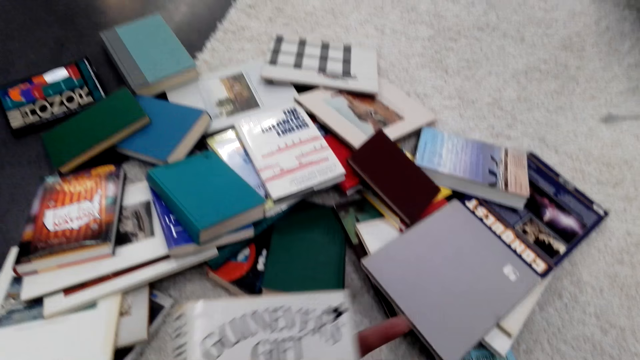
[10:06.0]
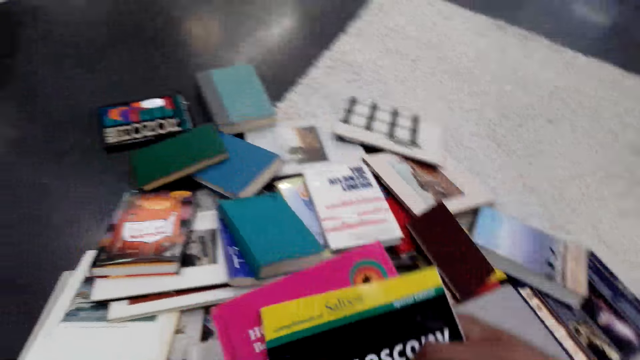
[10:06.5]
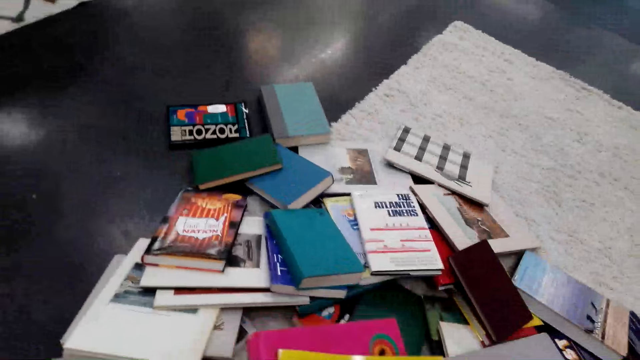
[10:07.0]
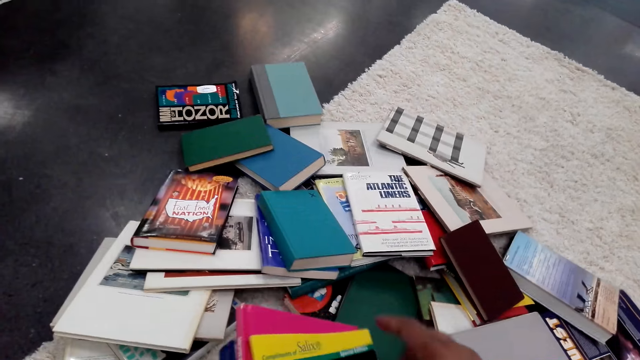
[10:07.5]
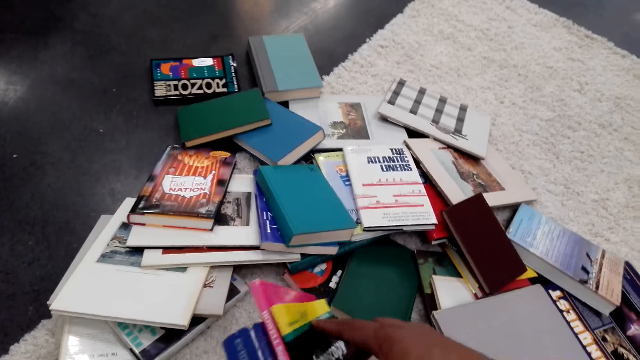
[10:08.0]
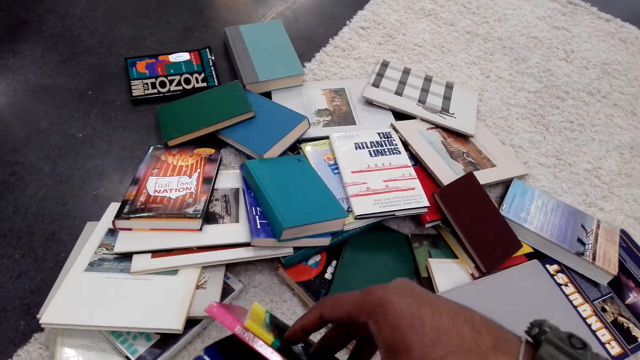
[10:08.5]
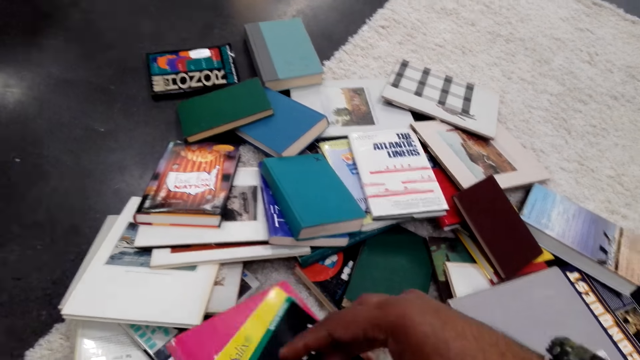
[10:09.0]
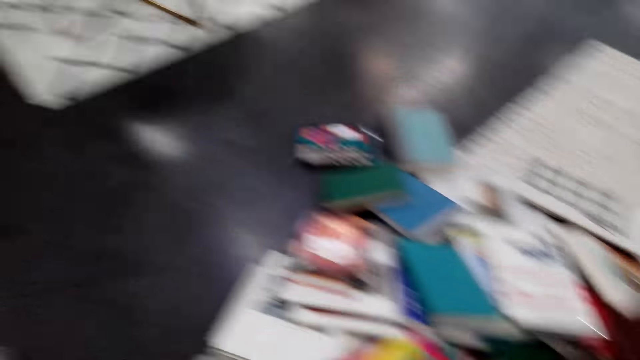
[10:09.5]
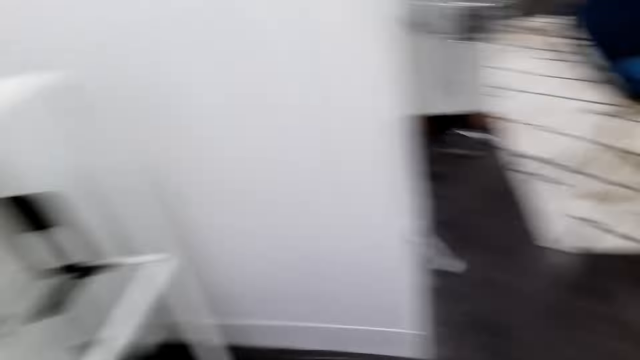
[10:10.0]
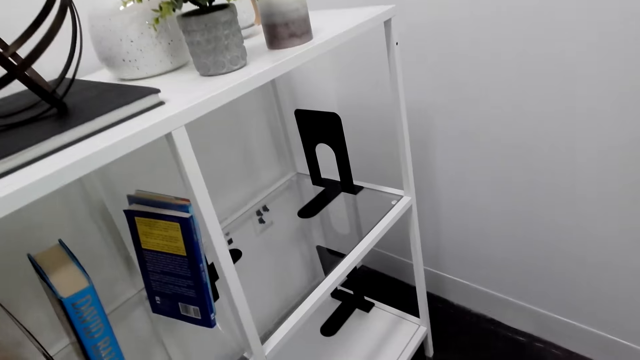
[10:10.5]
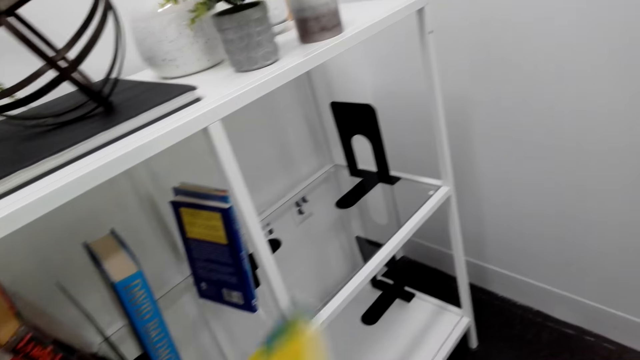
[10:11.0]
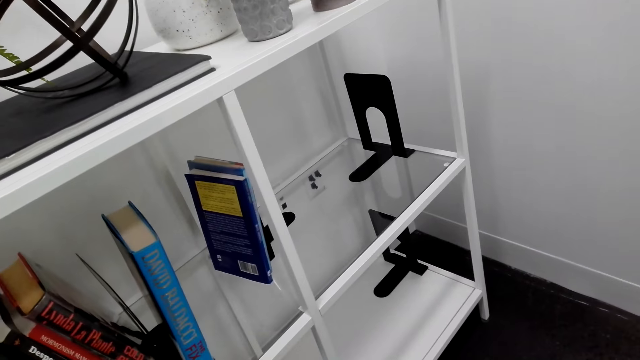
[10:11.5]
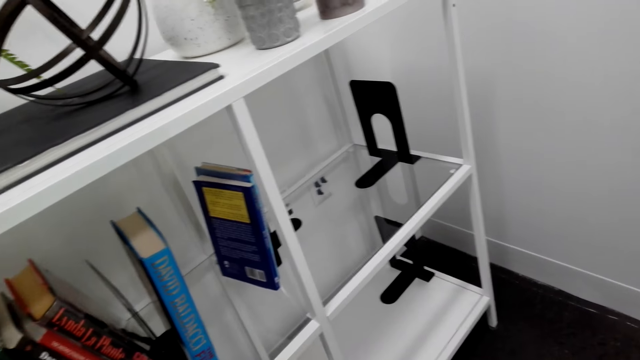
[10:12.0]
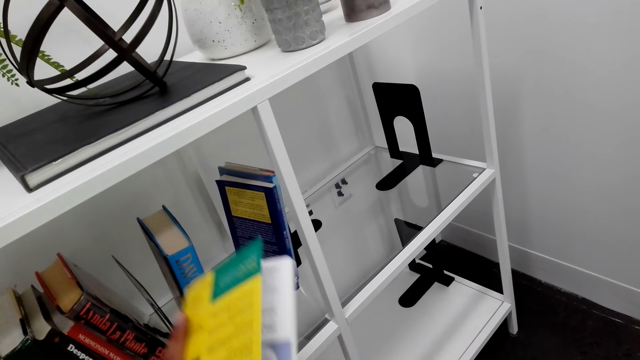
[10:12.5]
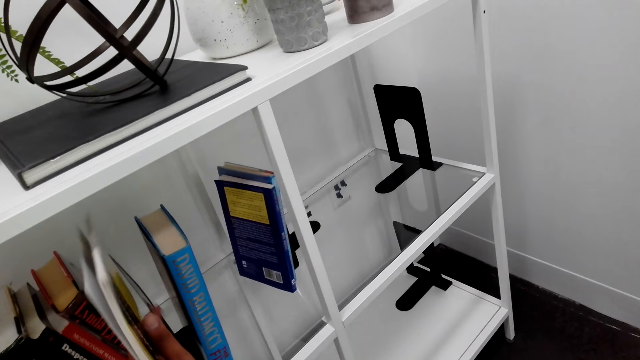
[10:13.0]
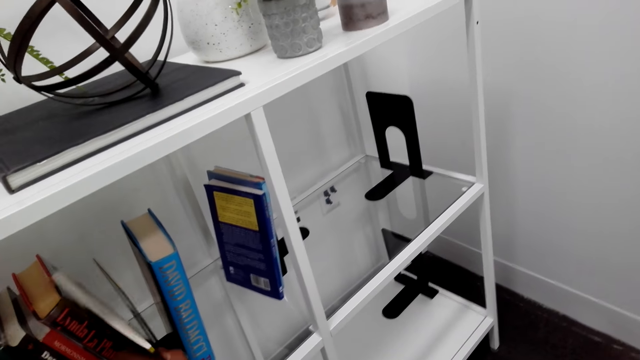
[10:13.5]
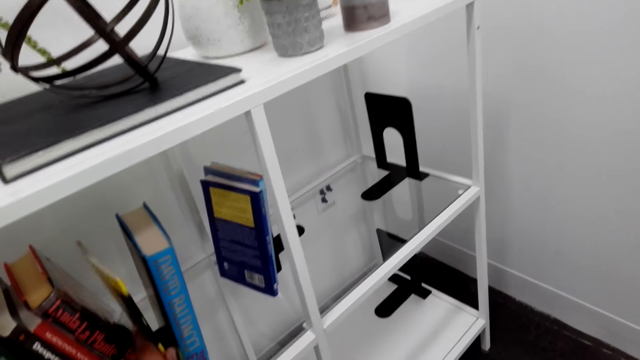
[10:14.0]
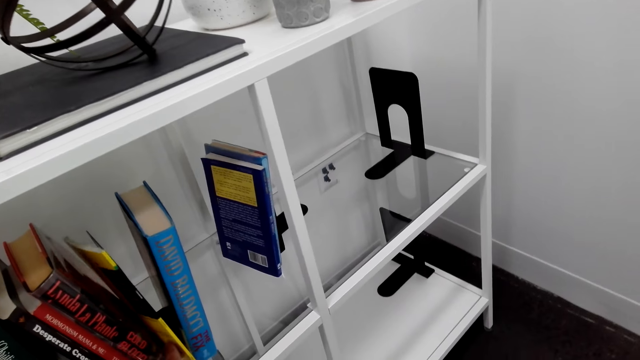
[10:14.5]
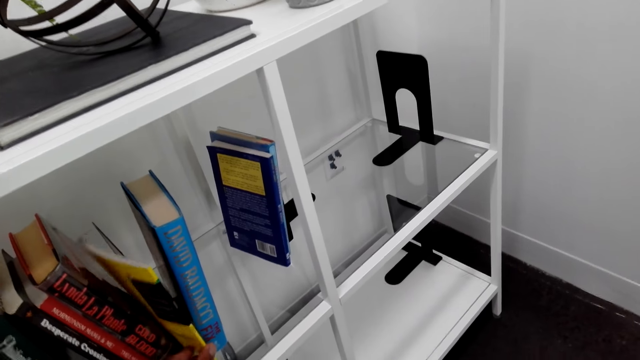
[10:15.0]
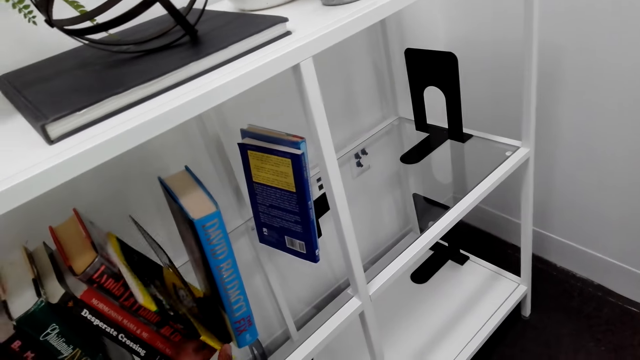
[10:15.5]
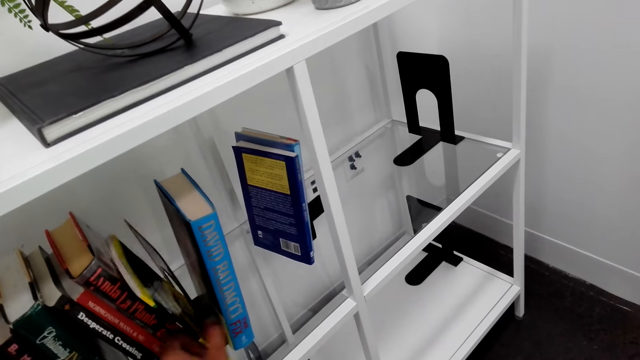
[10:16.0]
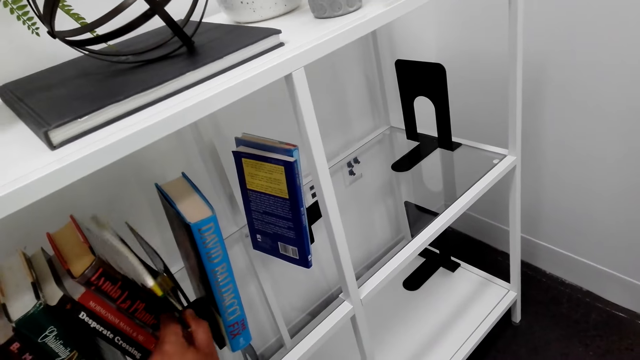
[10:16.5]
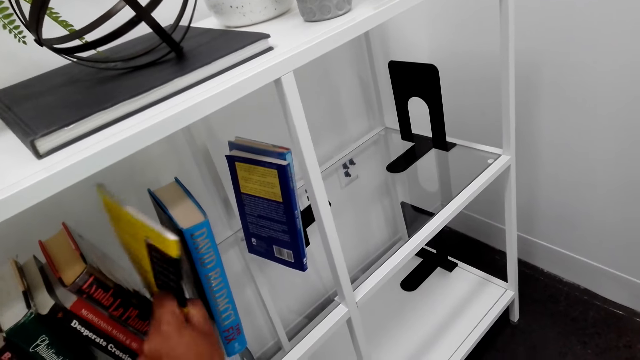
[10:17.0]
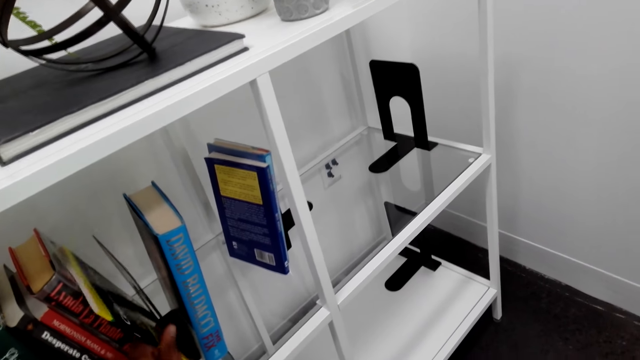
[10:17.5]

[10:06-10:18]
The camera wearer gathers books, aligns books on the floor, and arranges the books in the bookshelf. They put the book on the bookshelf.

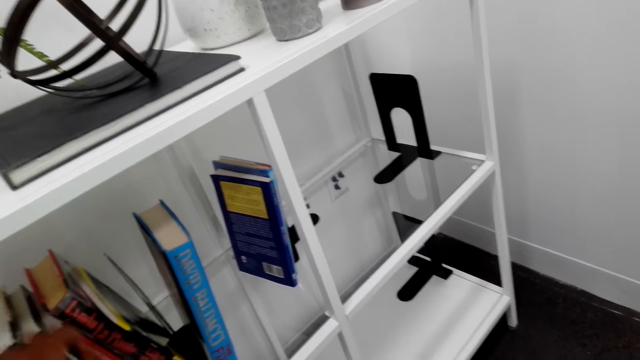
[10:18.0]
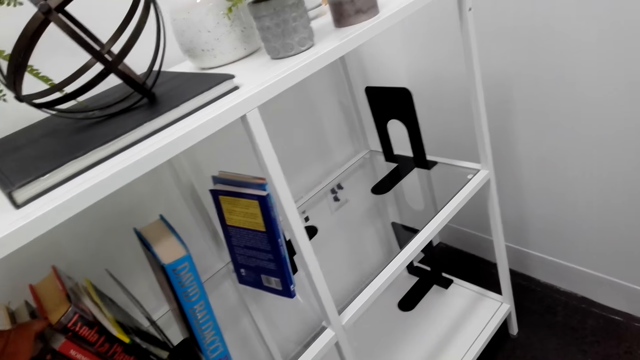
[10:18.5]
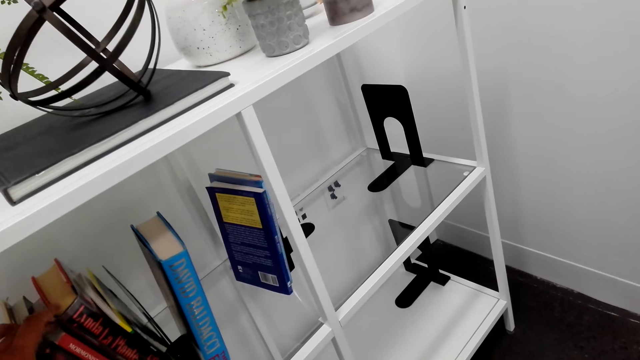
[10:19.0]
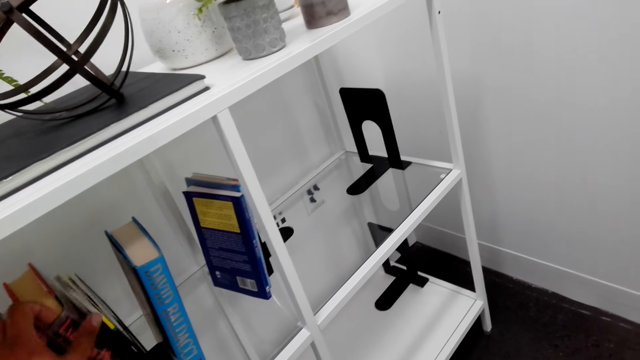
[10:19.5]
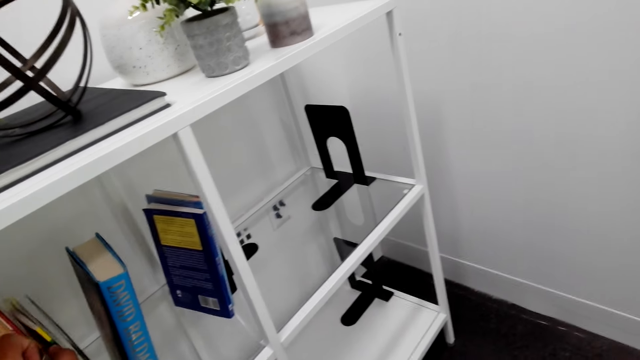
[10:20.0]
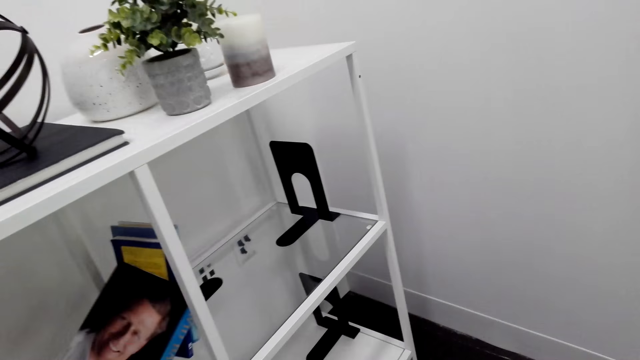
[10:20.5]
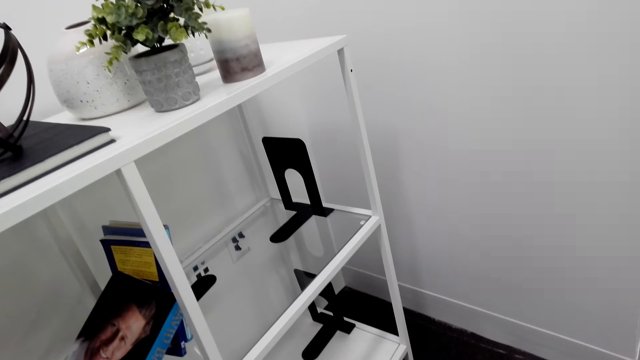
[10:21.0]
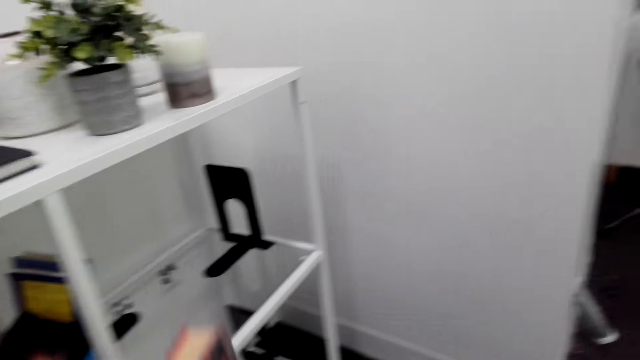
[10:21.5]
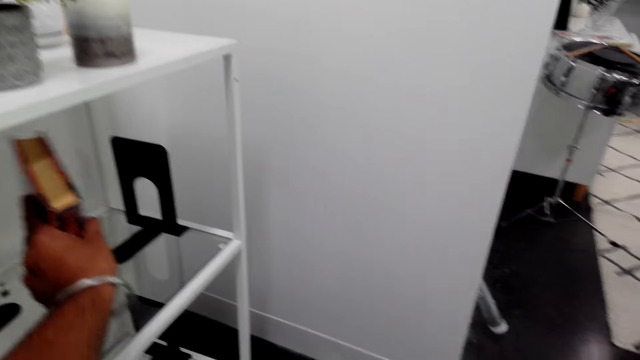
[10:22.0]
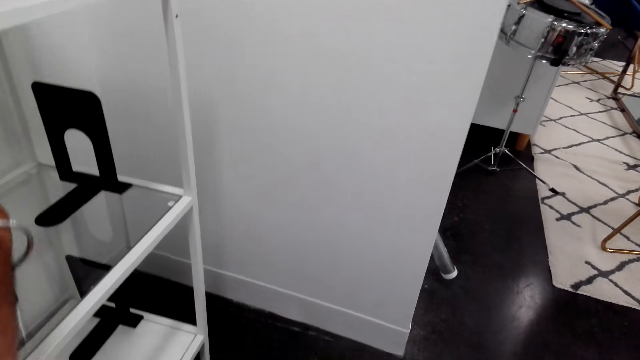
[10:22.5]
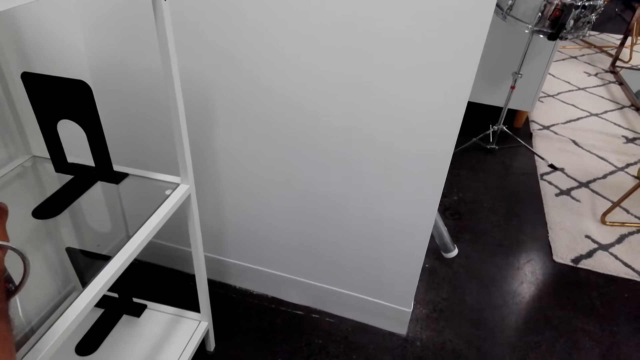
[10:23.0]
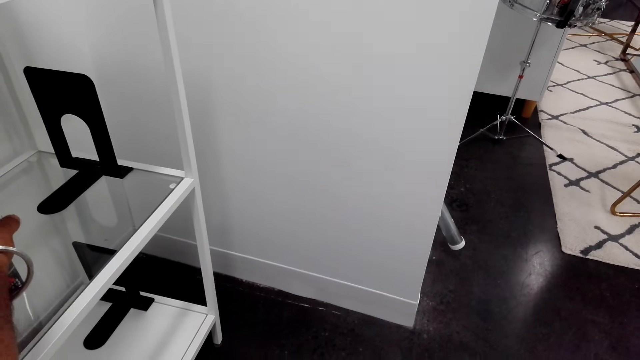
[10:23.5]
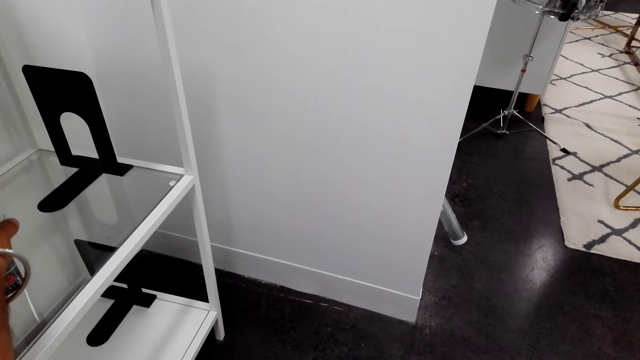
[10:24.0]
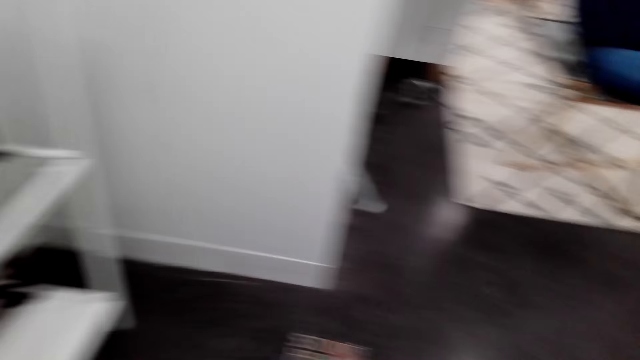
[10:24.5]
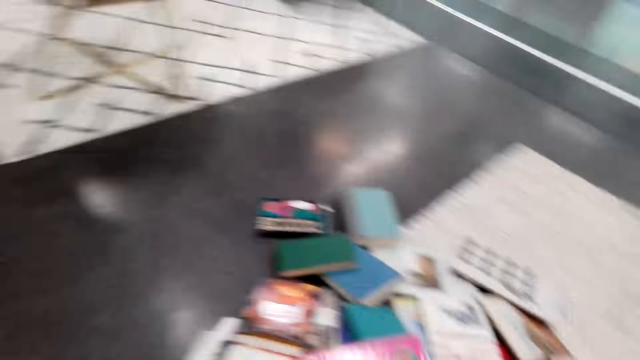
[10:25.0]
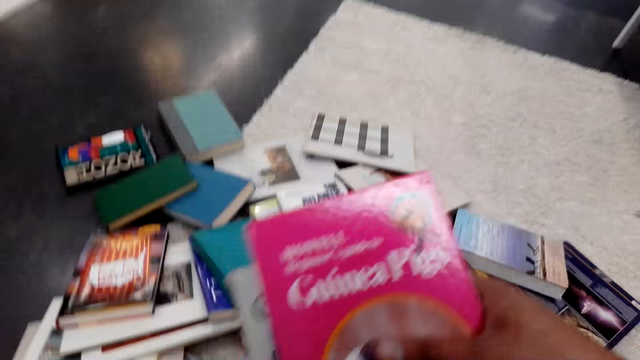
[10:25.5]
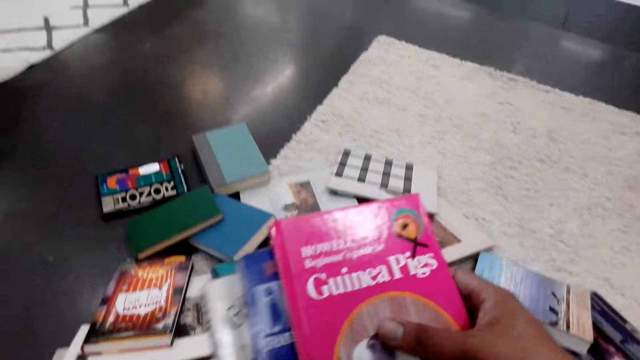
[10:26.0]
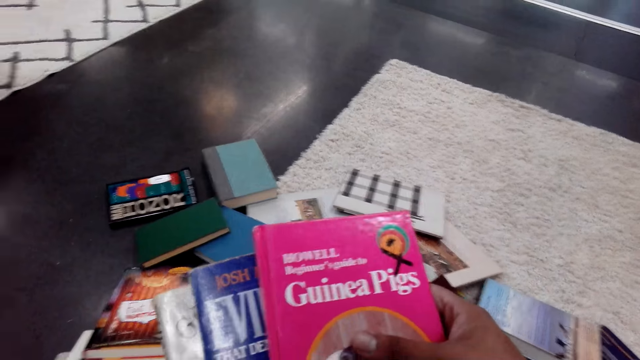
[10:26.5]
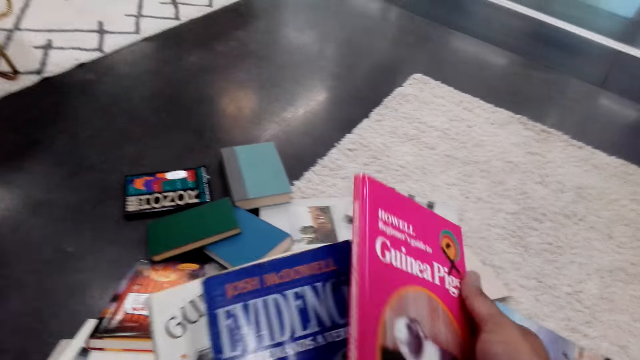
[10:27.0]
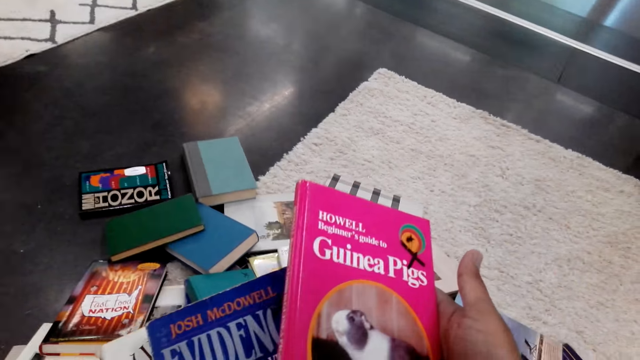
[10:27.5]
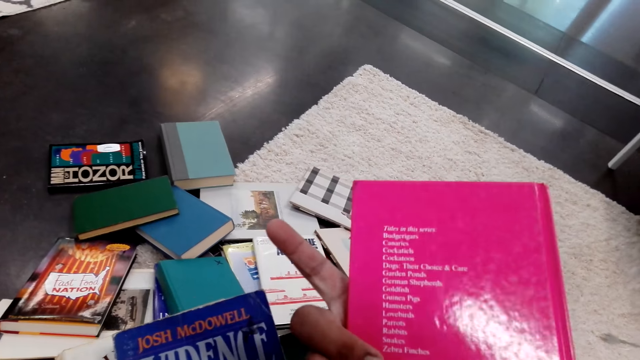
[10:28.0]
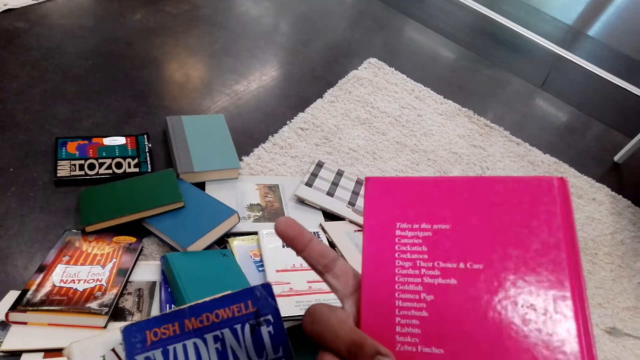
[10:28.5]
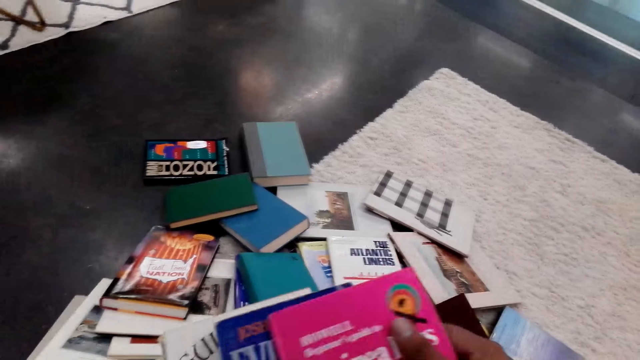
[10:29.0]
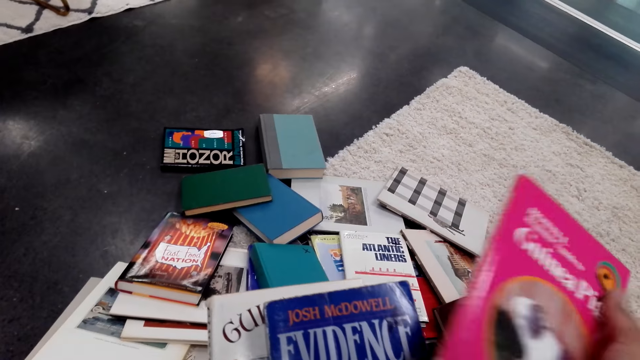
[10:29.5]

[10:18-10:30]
The camera wearer collects books on the floor. They pick up a book on the floor. They stare round a book cover.
